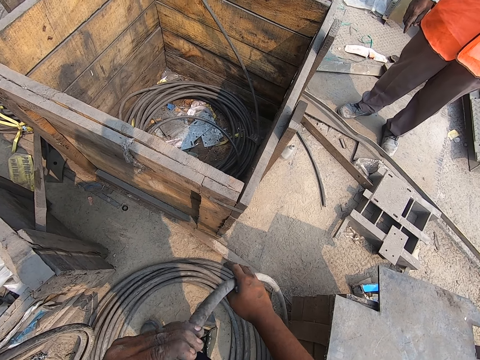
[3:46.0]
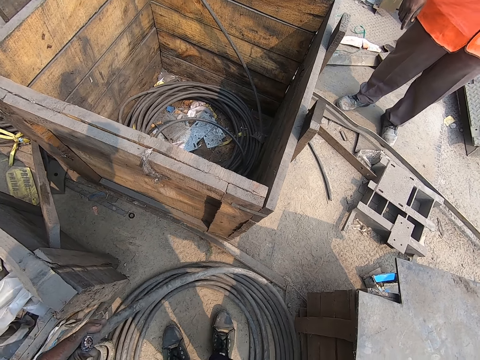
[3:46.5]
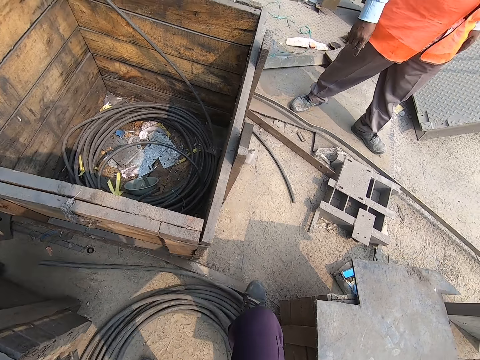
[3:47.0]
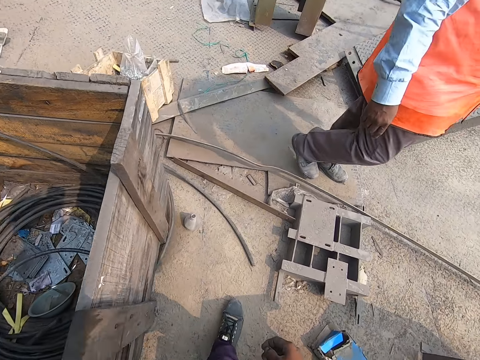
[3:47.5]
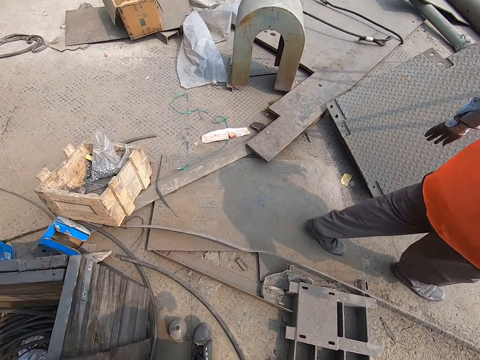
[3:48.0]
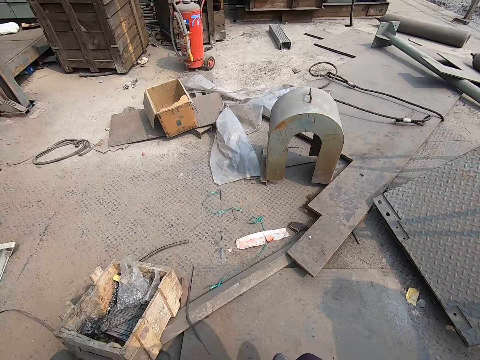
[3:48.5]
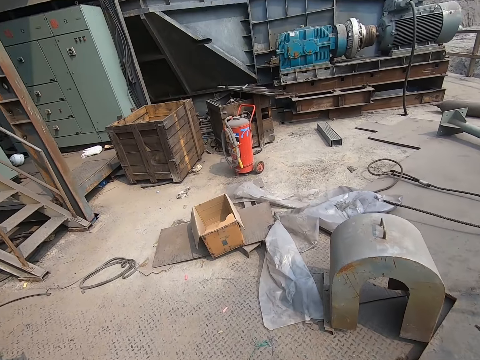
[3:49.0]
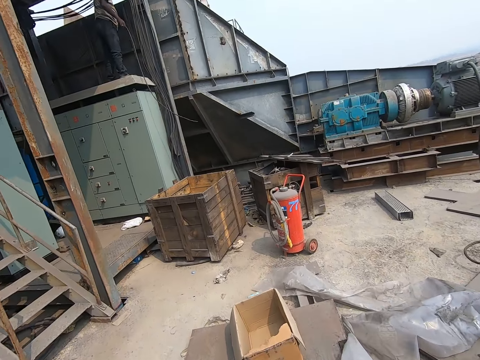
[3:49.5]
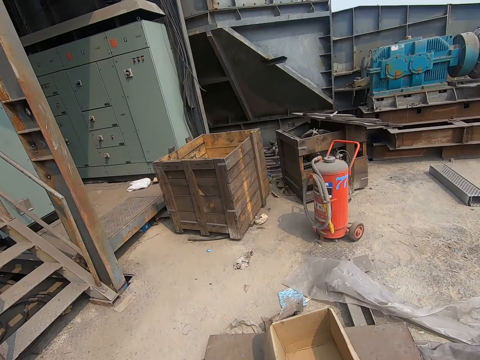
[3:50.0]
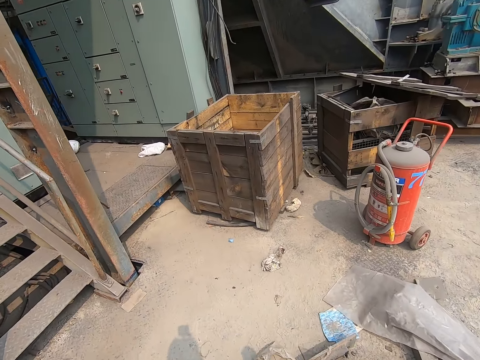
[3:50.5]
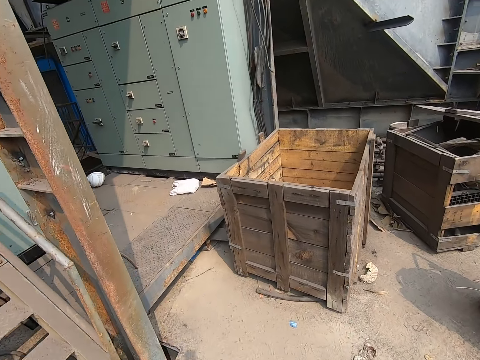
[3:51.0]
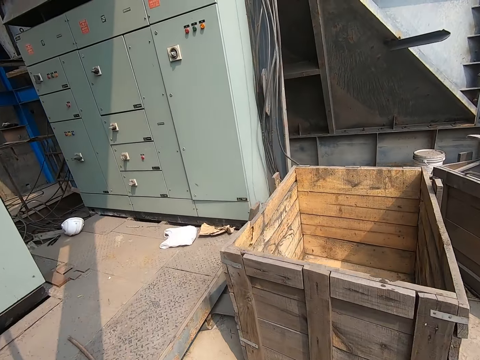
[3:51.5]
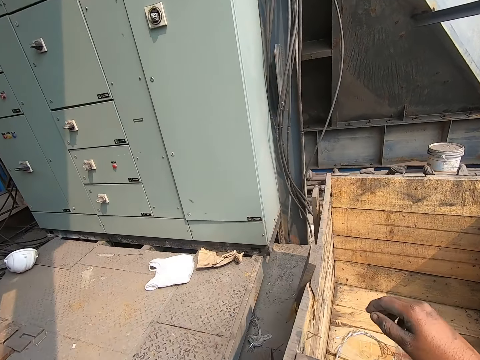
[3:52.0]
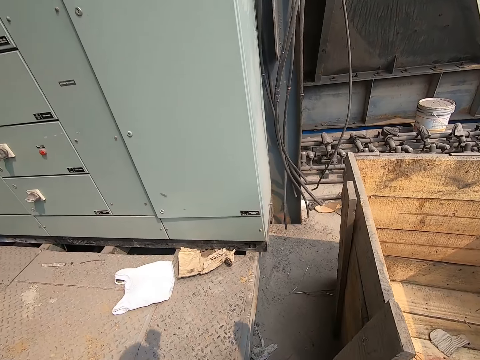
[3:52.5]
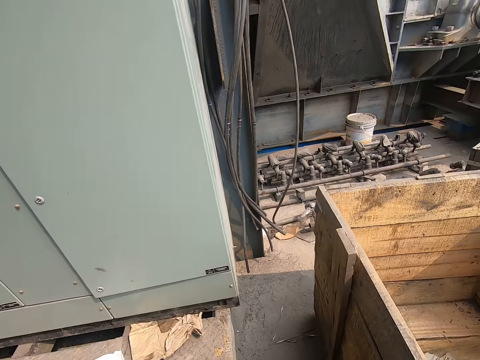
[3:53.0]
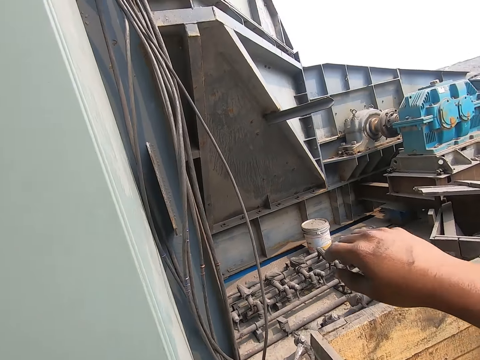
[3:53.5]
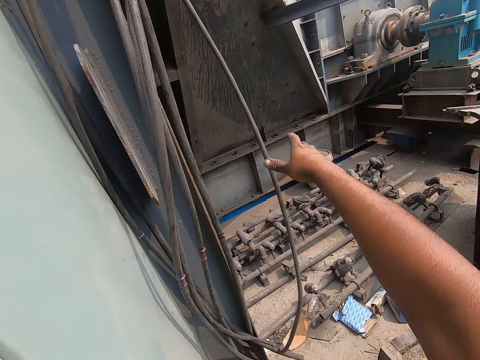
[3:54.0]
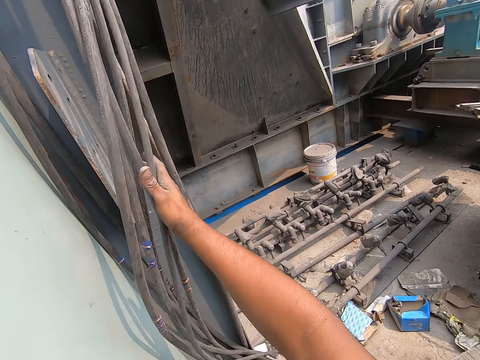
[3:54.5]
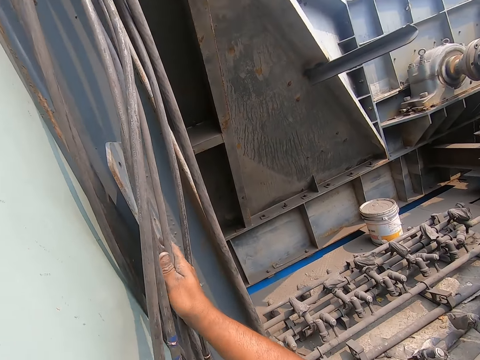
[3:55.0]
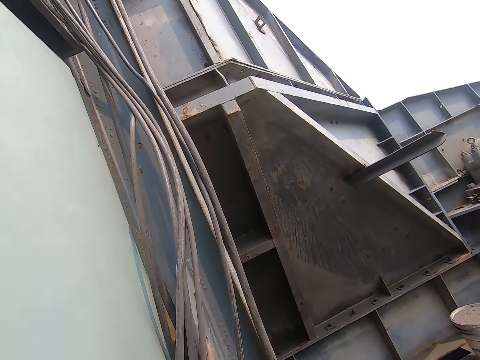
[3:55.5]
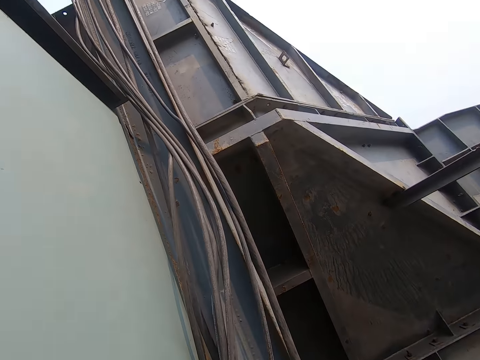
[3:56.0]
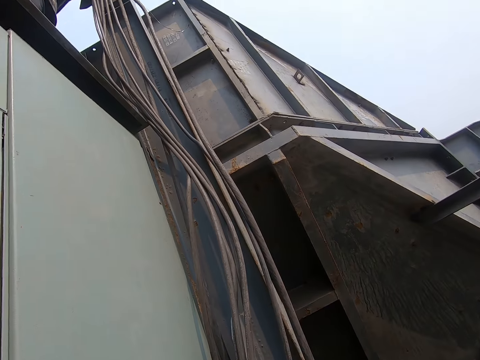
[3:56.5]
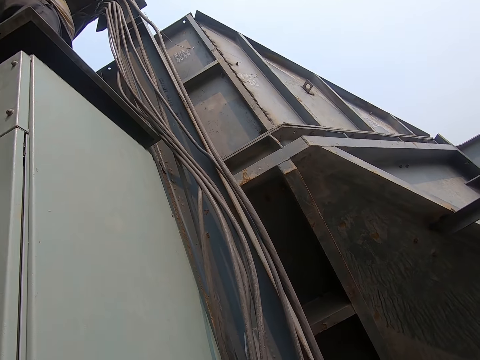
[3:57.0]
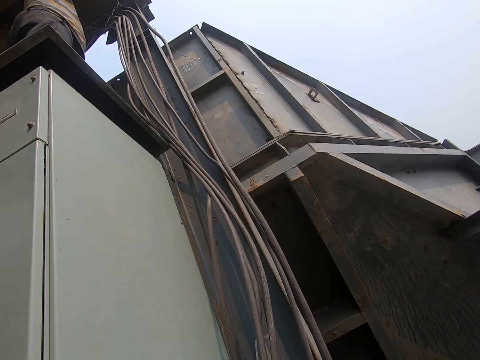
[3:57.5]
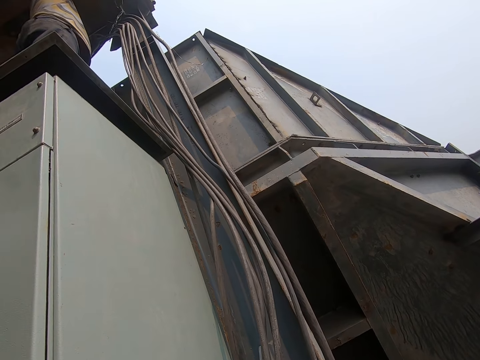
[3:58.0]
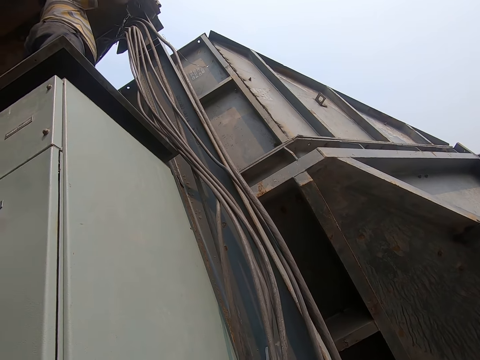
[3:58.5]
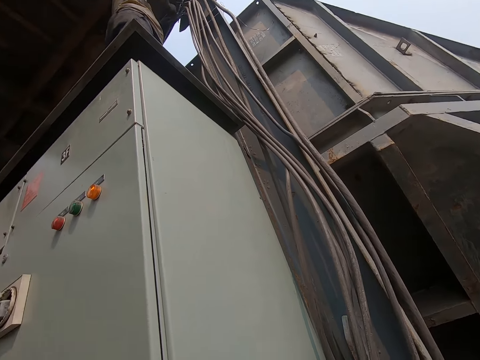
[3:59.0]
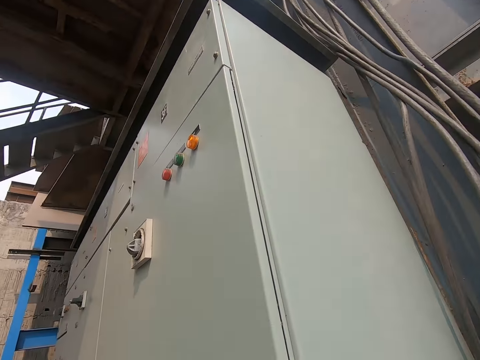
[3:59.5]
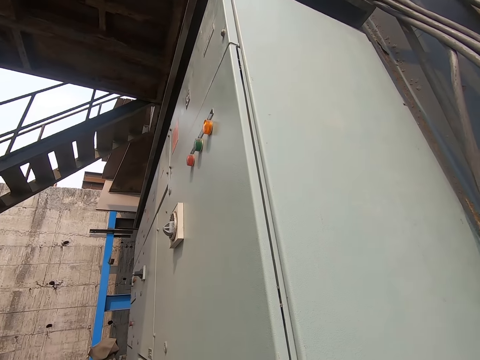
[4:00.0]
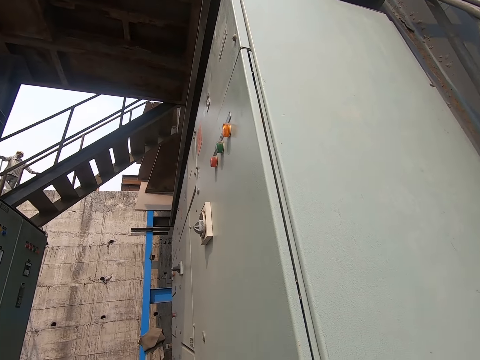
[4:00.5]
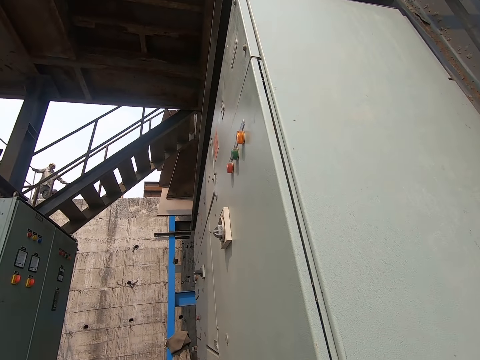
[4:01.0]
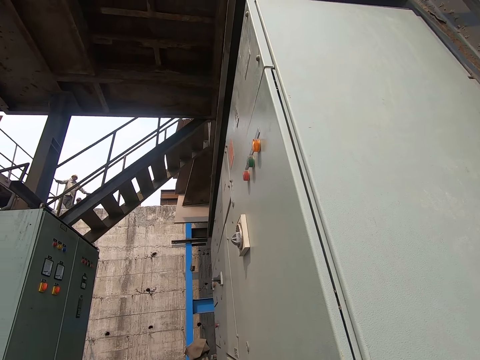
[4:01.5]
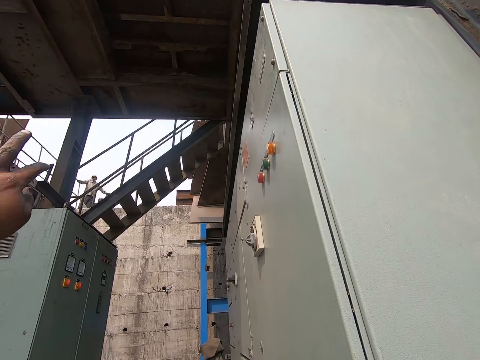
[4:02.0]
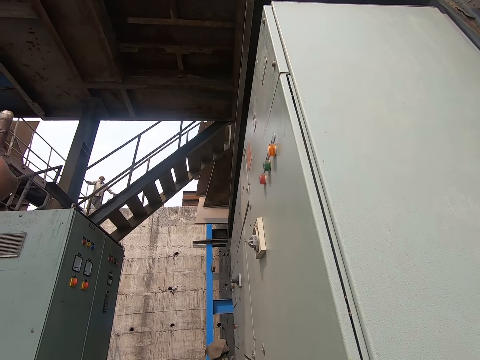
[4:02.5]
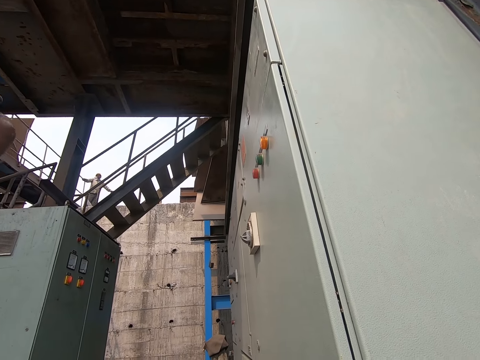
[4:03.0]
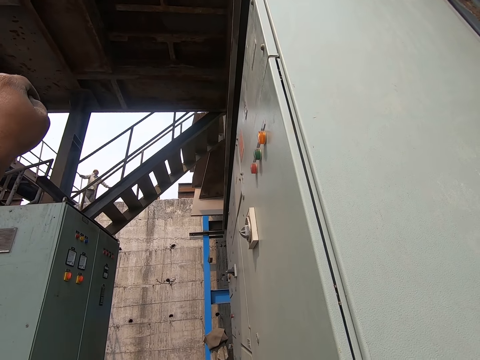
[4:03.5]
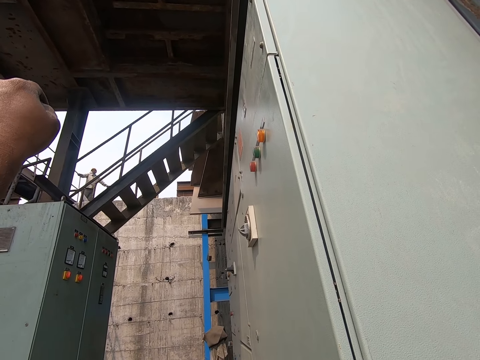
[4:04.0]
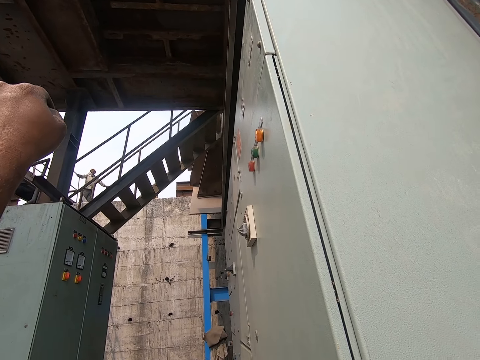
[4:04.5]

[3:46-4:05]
The camera wearer drops the cable on the ground with his left hand. He walks around the building. A man drops a cable on the ground. The man interacts with the camera wearer. The camera wearer adjusts some cables with his right hand. He holds the cables. He turns around the building. He interacts with another man.

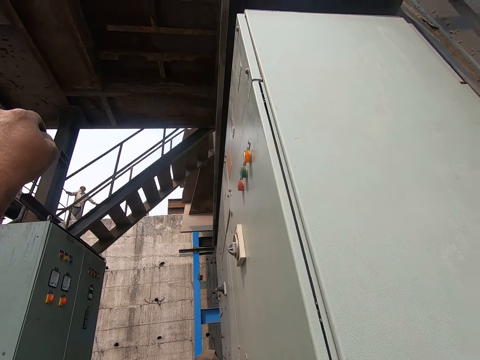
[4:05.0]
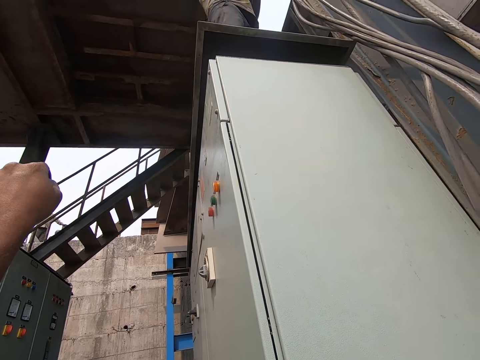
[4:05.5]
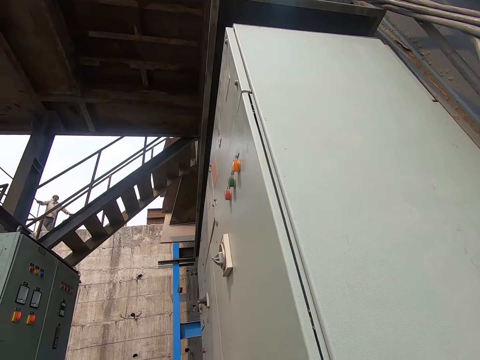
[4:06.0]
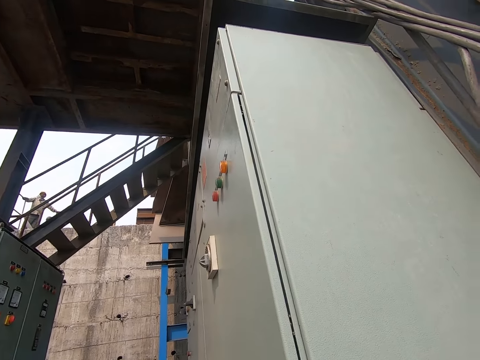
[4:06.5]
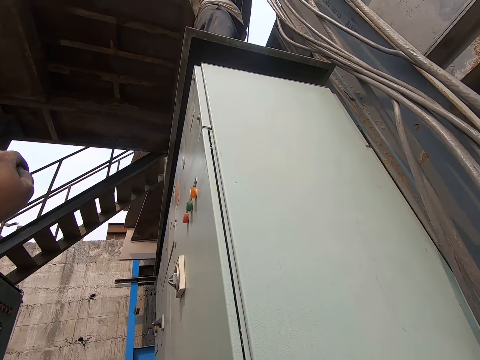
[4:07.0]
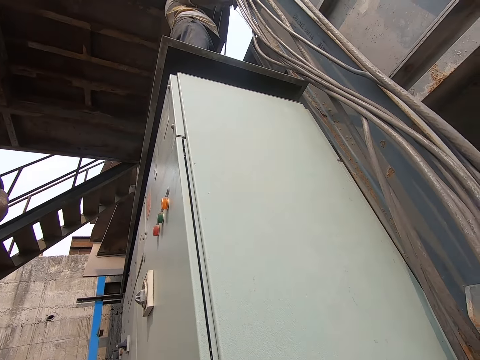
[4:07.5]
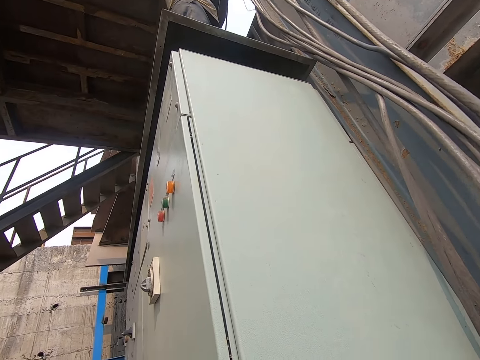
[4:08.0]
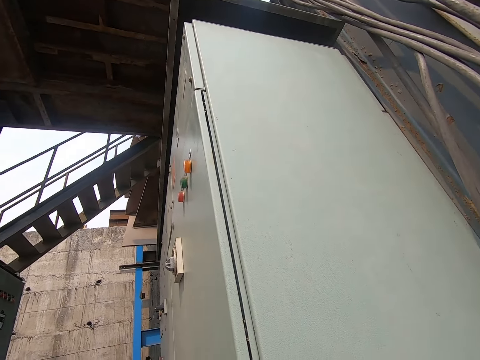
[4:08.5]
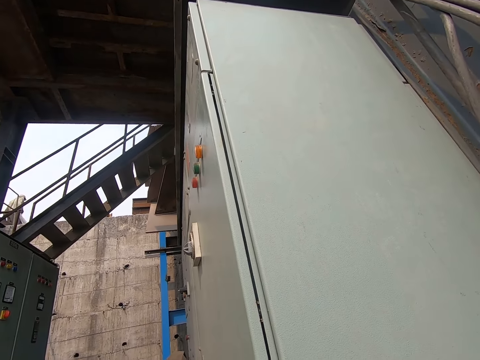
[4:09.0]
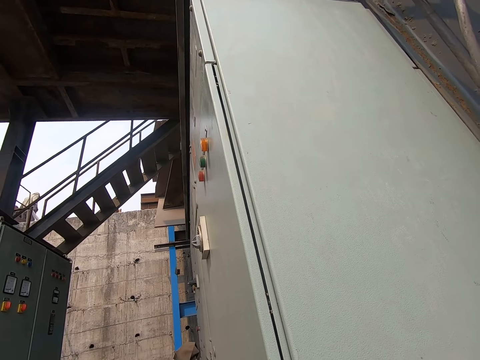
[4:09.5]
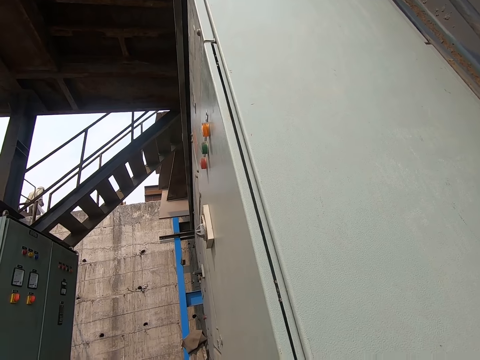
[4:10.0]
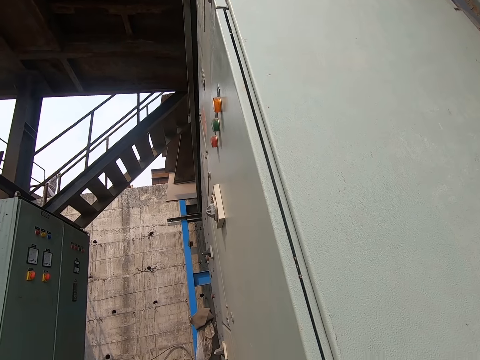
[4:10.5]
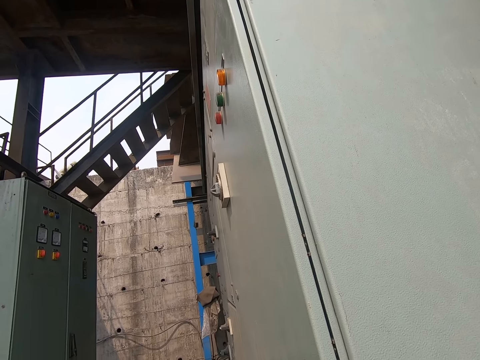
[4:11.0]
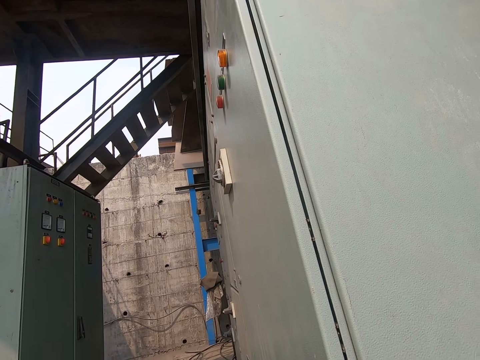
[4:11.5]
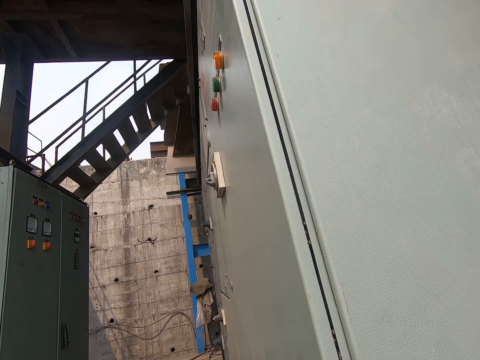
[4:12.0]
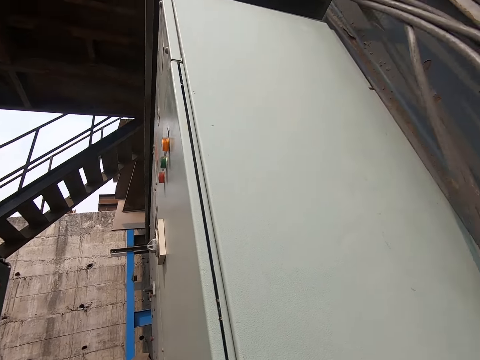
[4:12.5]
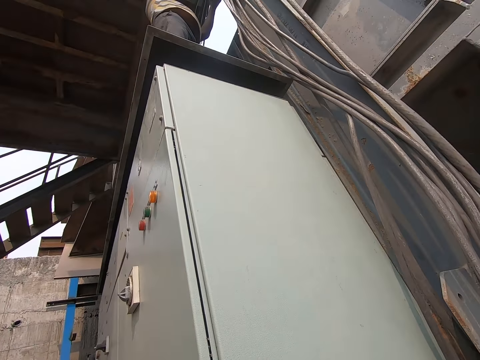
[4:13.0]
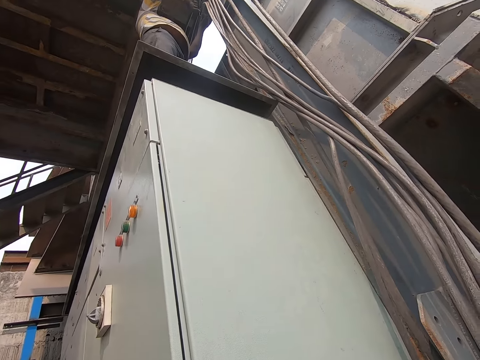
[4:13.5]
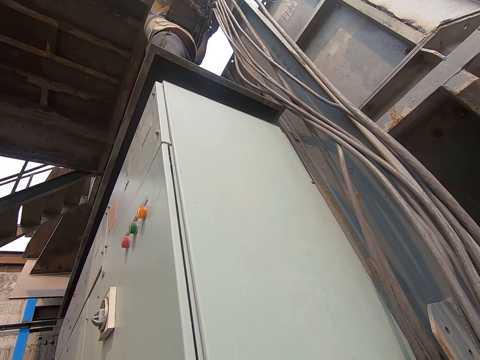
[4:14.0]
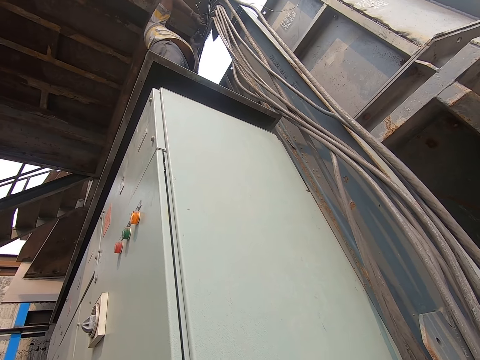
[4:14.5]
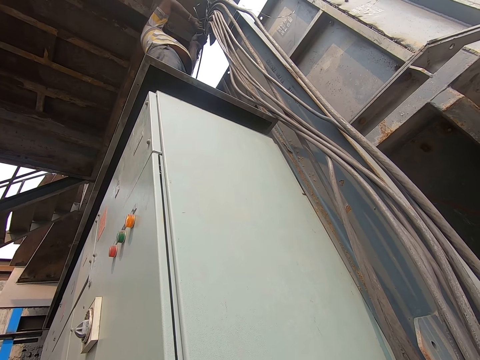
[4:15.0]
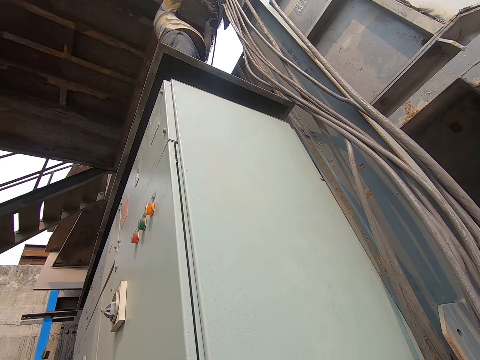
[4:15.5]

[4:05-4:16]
The camera wearer makes a gesture.
